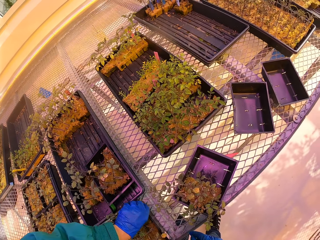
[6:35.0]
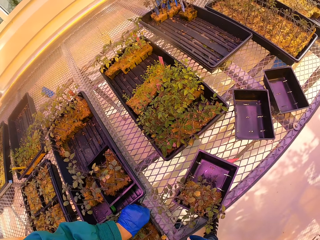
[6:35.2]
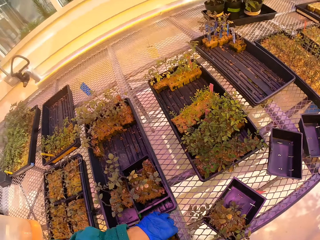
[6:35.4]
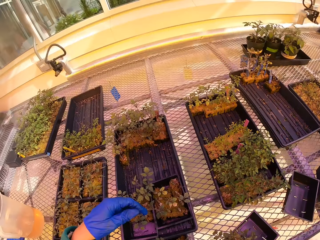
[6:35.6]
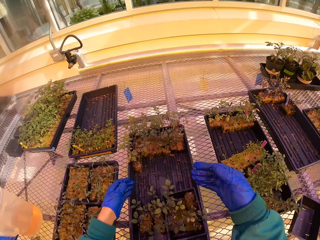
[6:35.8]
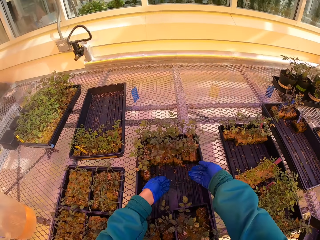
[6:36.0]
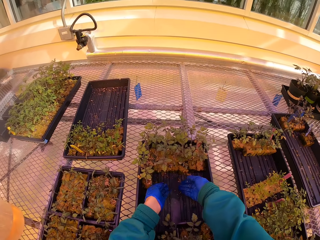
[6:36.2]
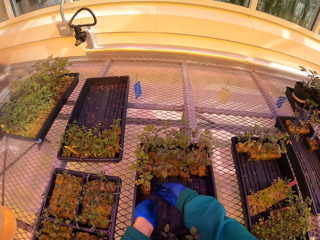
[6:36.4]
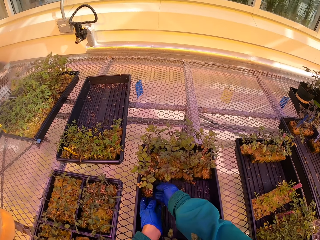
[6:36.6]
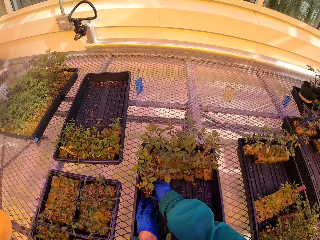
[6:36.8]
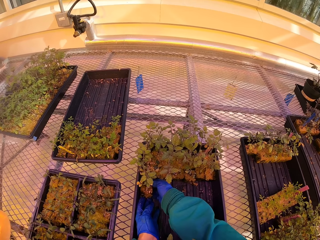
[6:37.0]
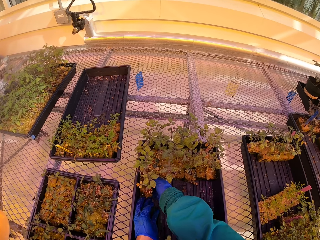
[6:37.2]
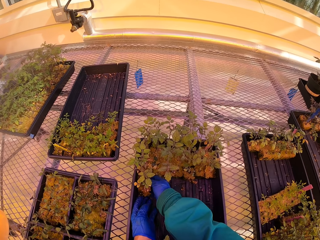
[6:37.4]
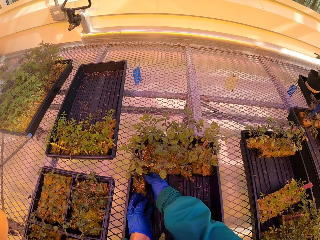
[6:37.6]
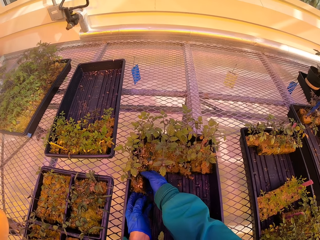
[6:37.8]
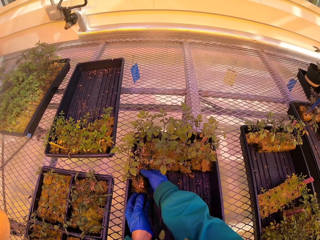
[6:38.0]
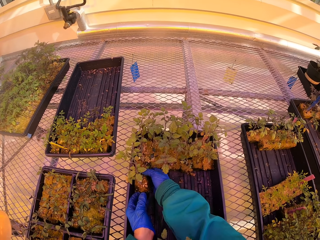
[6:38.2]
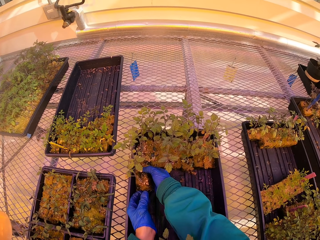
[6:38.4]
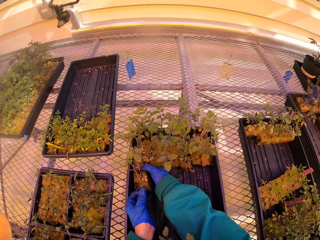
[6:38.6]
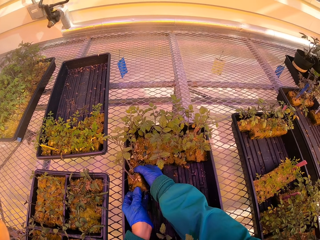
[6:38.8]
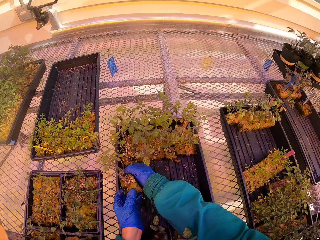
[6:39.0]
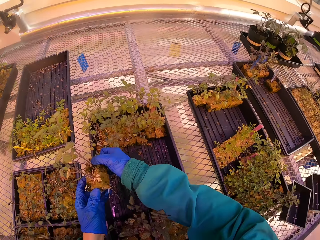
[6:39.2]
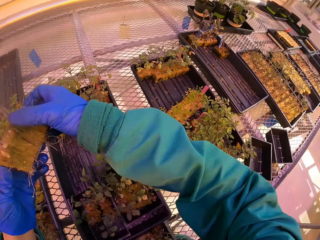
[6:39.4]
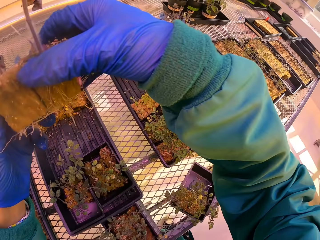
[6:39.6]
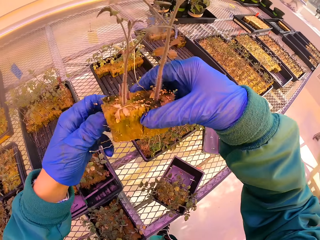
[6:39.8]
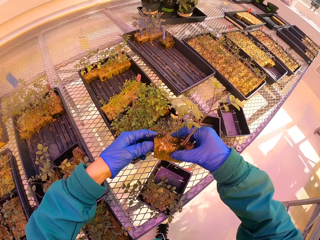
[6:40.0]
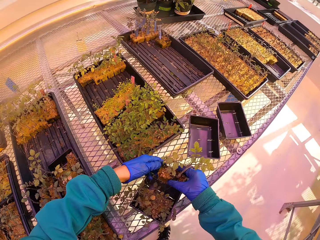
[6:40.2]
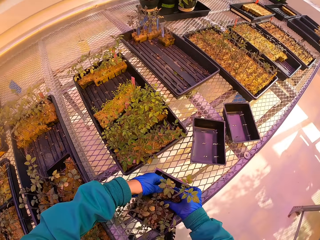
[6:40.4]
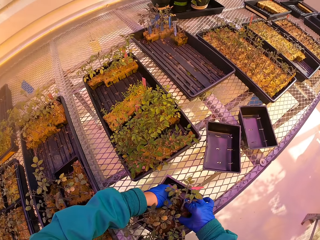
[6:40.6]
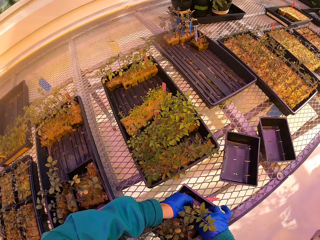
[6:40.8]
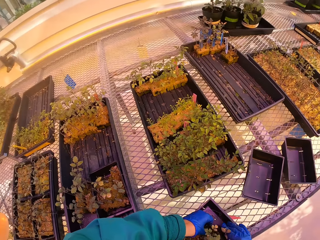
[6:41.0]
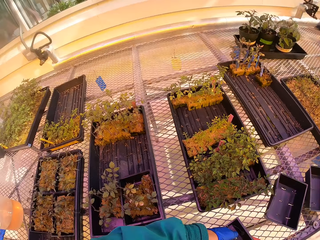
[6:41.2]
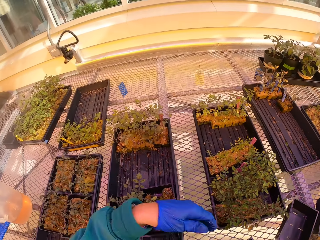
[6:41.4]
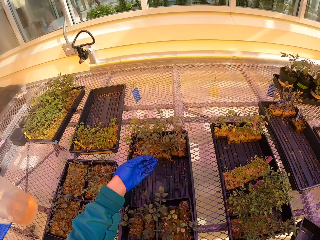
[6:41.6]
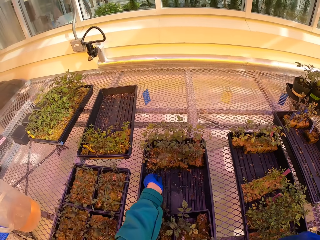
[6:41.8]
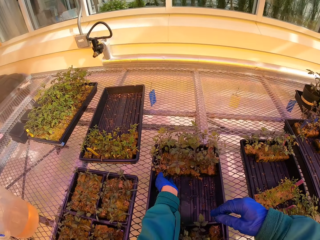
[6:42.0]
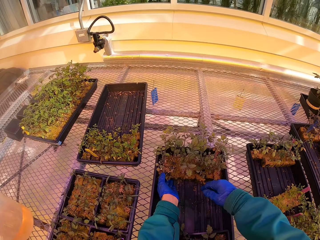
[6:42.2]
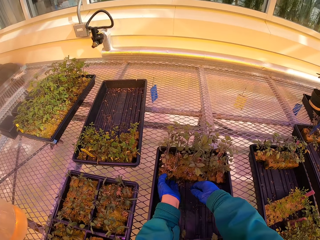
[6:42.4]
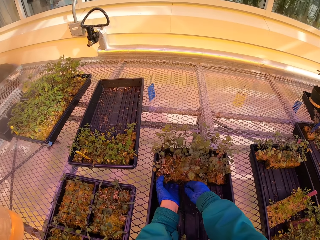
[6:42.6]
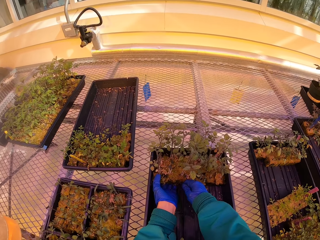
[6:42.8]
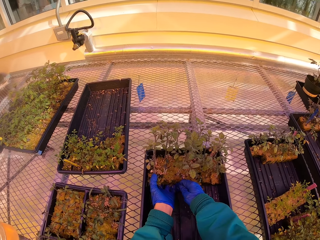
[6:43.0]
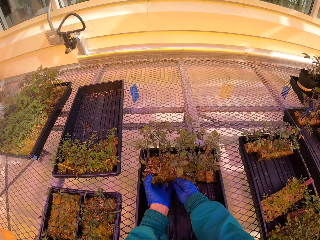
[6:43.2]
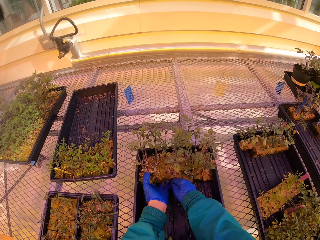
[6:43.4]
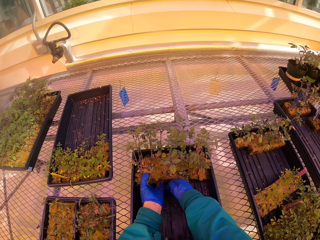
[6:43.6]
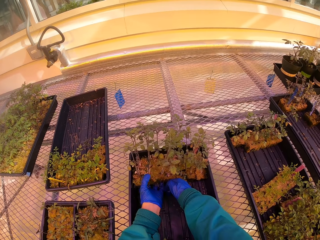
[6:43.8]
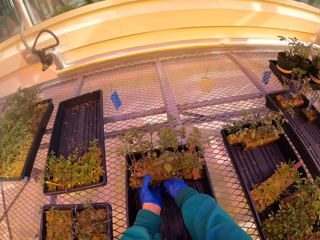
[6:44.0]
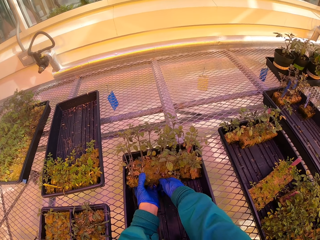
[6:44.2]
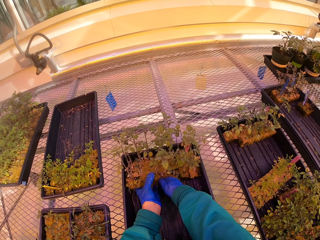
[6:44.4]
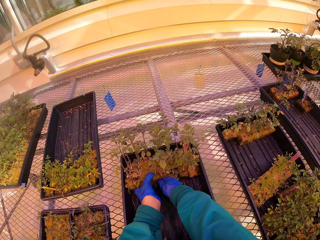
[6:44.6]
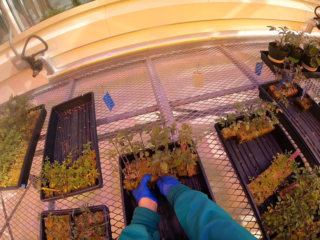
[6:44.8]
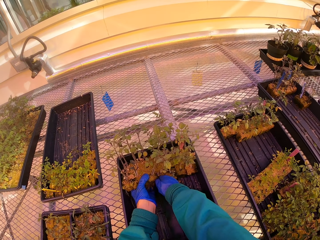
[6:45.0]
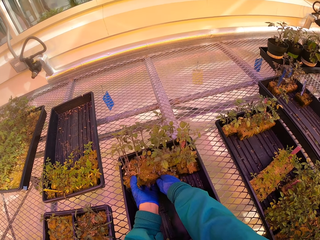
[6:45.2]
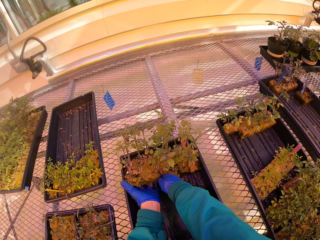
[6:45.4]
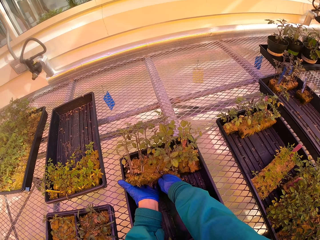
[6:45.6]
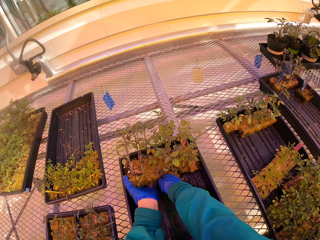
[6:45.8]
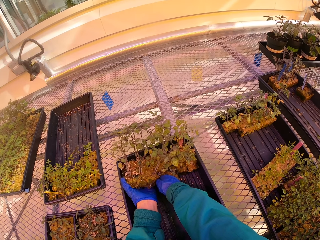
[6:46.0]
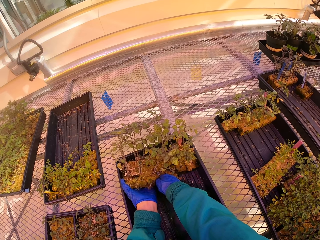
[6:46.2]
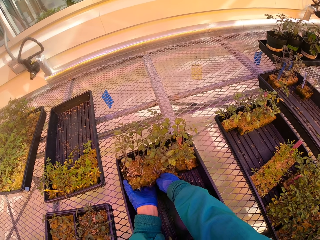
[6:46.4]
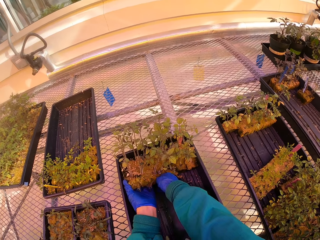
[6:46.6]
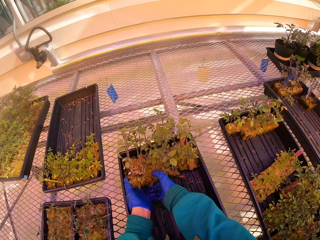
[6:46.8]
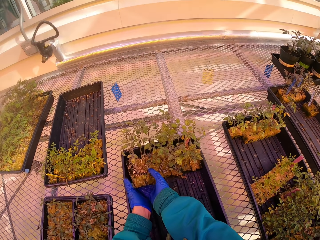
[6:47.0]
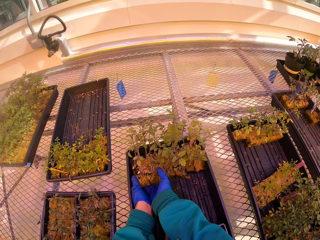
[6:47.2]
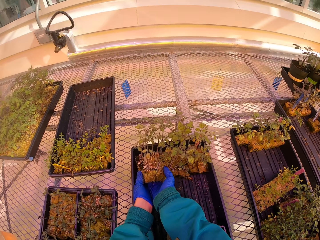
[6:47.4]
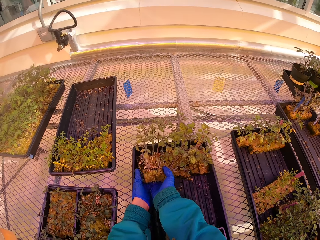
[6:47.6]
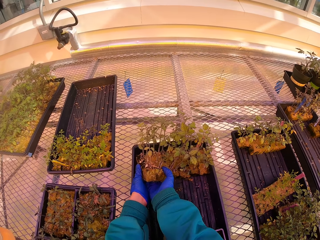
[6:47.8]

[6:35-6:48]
The camera wearer puts the seedlings in the half tray. They separate the seedlings, and pick the plants from the tray. They put the seedlings in the half tray. They separate the seedlings, and pick the plants from the tray.

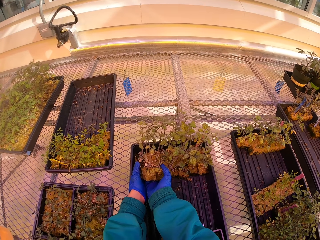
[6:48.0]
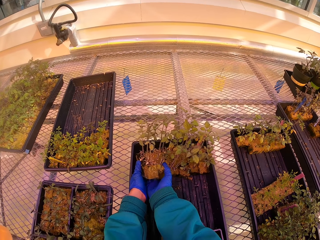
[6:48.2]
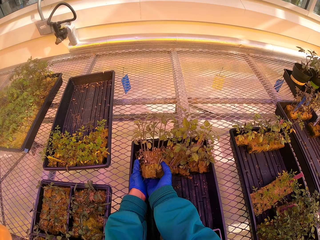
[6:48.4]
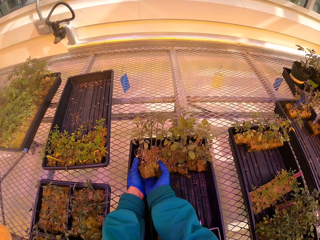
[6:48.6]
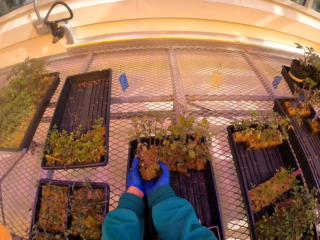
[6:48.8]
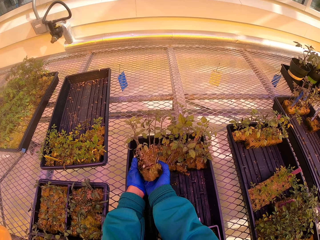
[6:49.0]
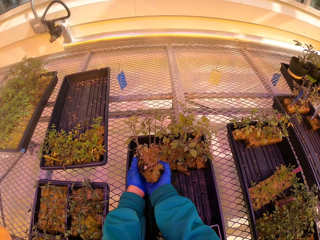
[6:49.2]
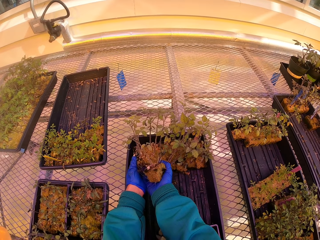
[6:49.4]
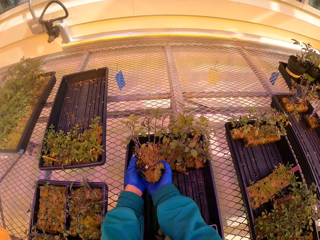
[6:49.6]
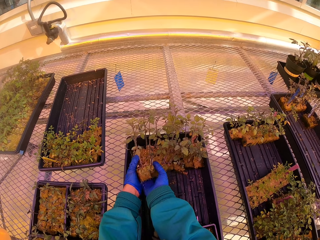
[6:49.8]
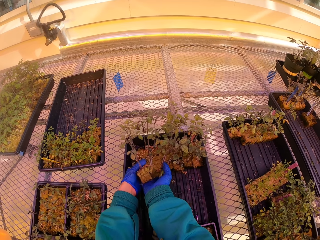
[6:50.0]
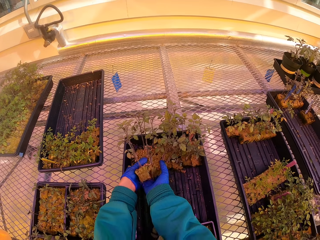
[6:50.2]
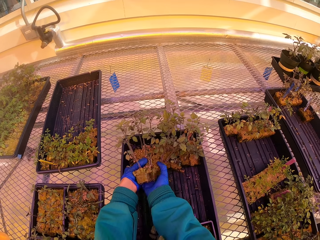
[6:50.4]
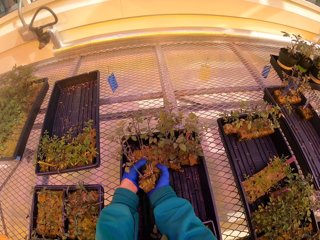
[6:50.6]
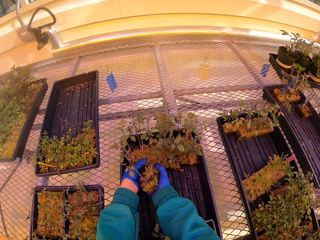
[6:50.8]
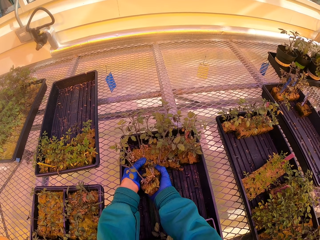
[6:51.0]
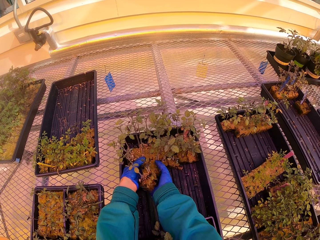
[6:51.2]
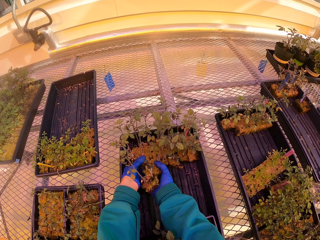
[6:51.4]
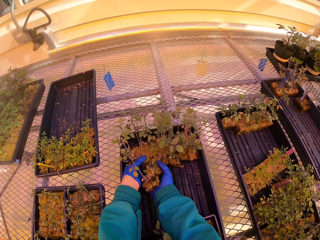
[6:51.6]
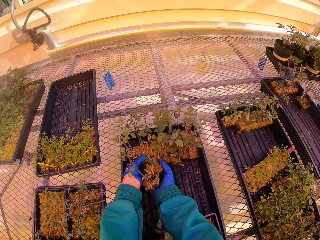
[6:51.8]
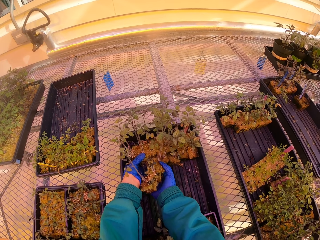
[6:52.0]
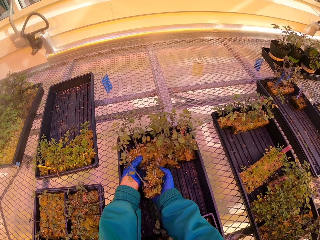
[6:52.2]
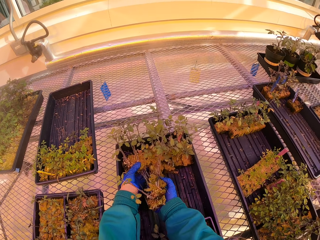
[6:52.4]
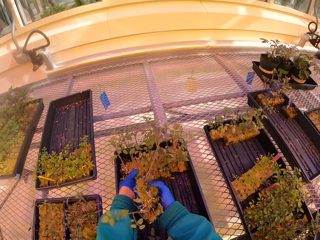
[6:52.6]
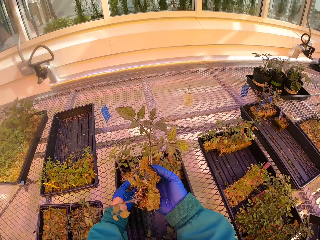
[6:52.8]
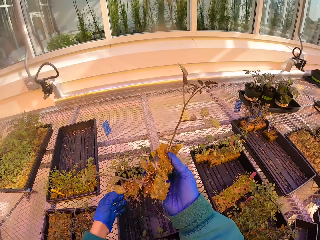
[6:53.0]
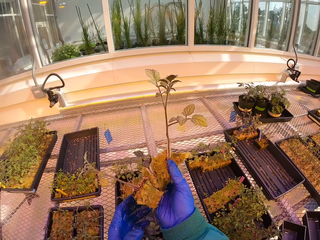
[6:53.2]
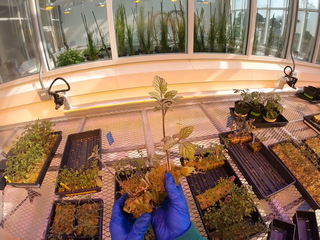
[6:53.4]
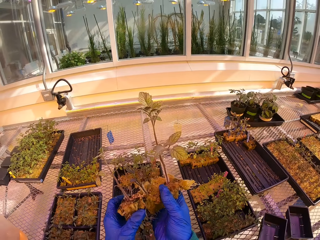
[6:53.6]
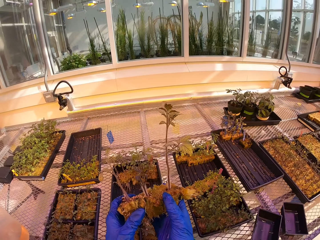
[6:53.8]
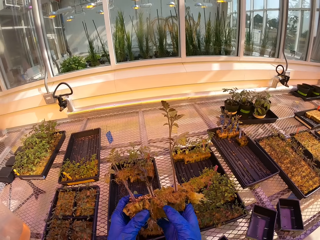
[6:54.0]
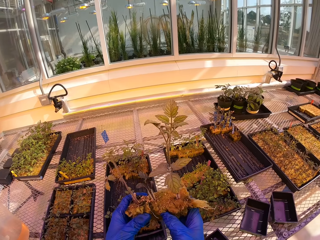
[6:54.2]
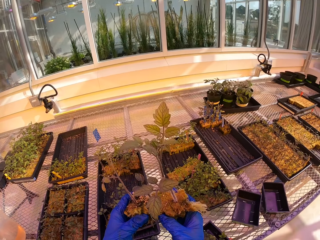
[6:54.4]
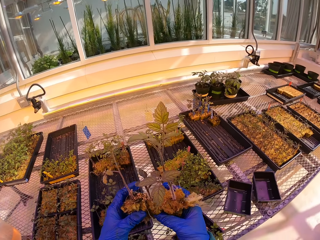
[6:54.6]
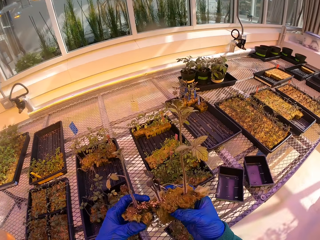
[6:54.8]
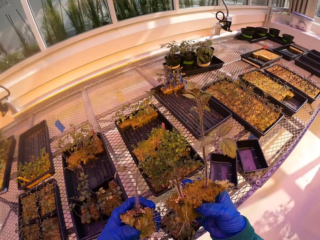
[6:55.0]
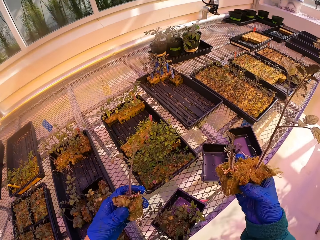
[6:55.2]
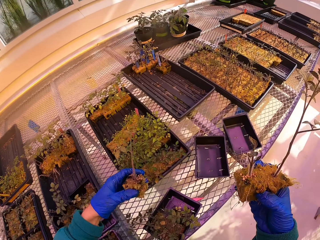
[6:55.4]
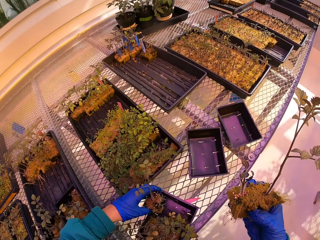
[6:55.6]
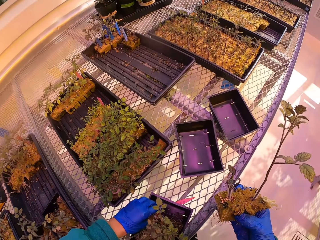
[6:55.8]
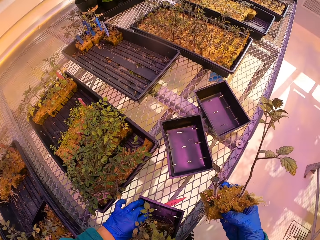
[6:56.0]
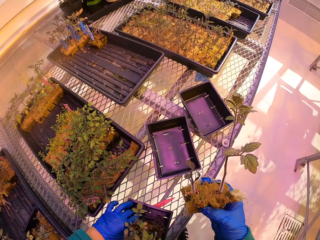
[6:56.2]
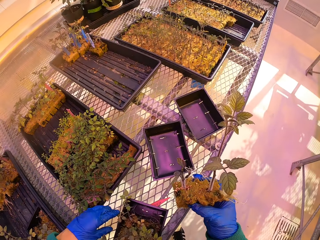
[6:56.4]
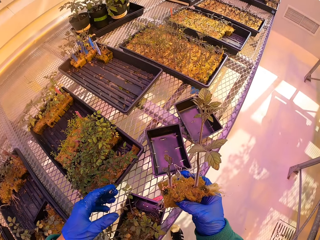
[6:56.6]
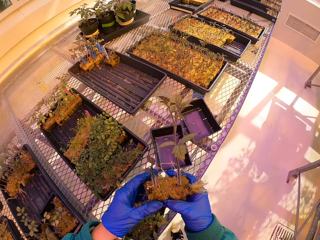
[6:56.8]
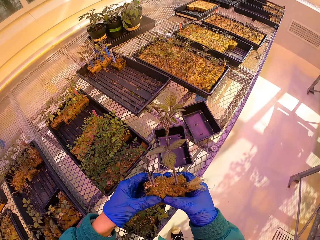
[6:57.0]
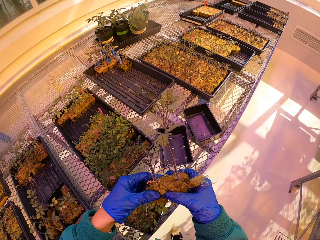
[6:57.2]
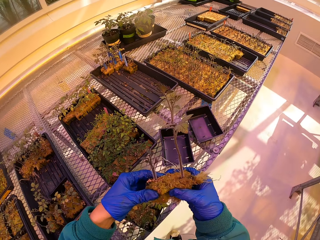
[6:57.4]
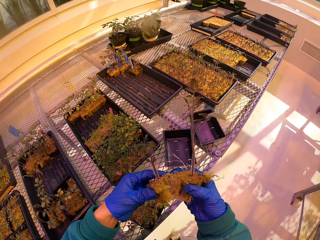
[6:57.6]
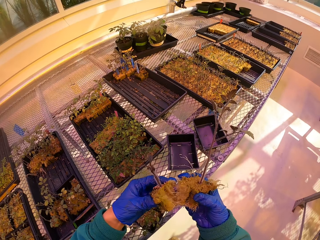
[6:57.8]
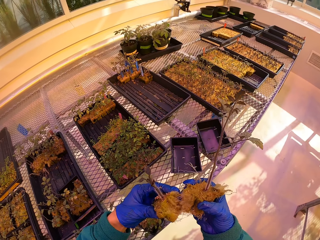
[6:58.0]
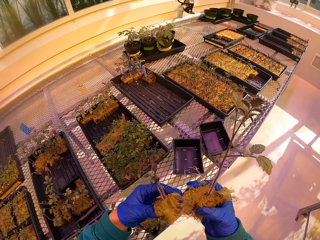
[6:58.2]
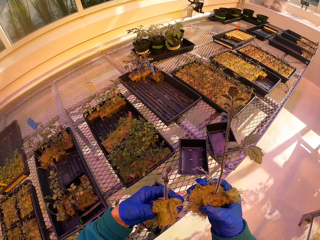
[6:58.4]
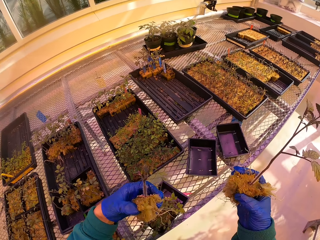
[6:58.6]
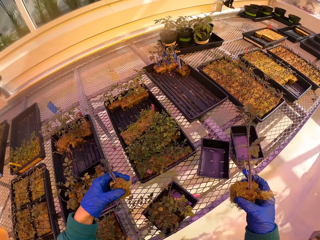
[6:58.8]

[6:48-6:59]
The camera wearer holds the seedlings with both hands. They separate the seedlings, put the seedlings in the half tray, and separate the seedlings.
